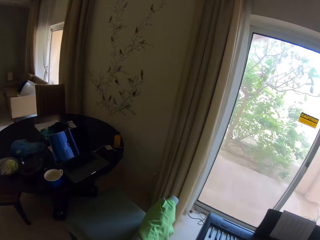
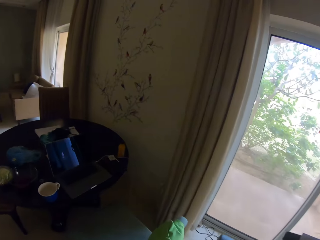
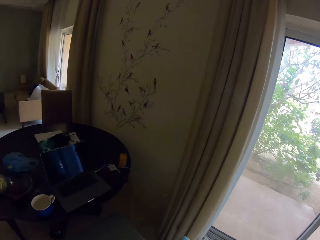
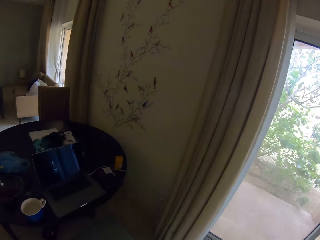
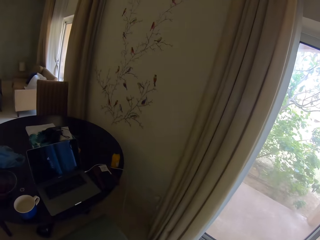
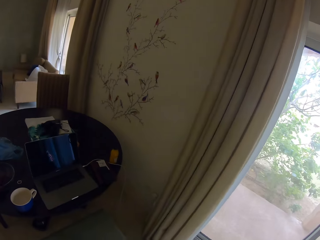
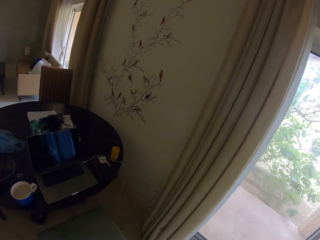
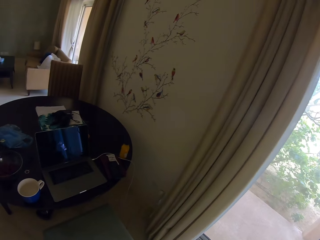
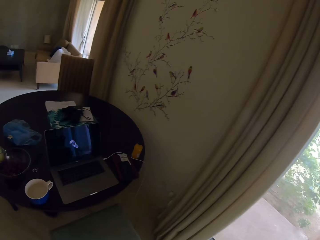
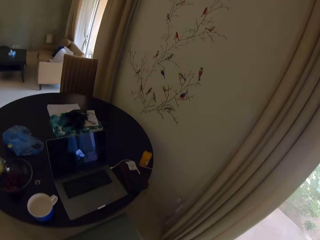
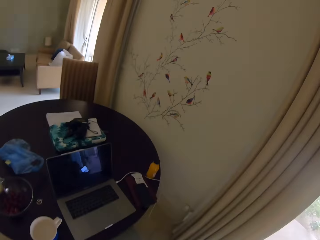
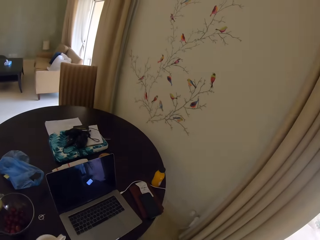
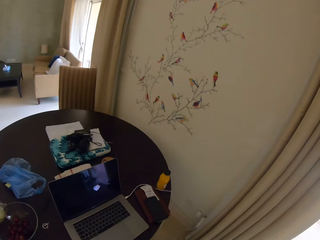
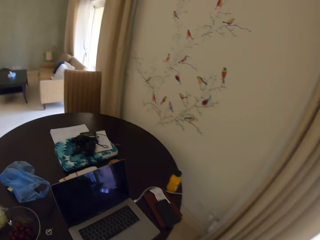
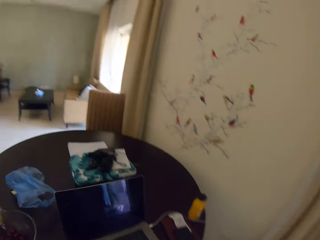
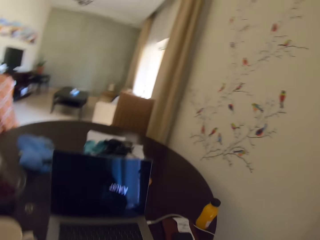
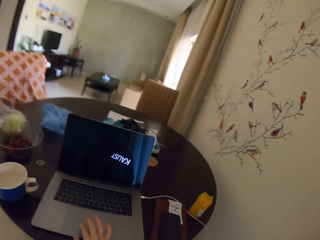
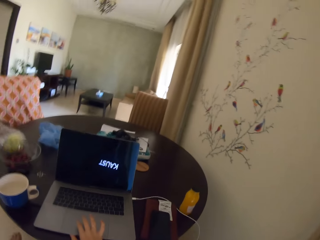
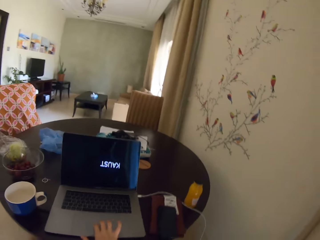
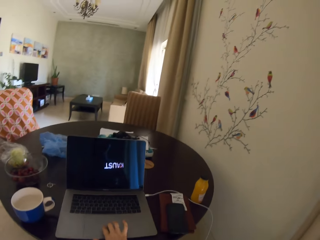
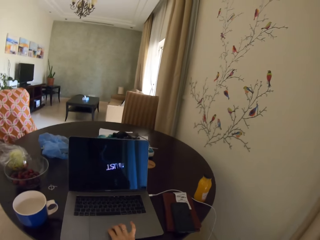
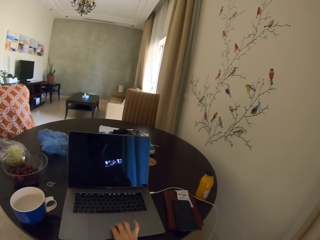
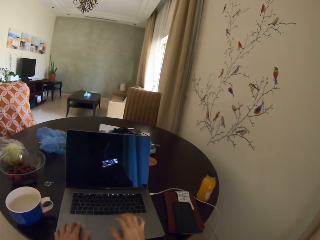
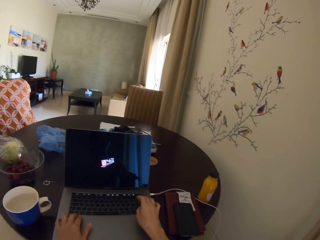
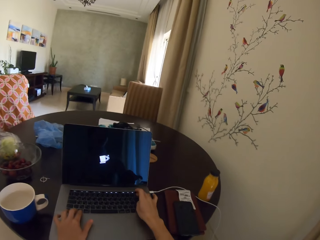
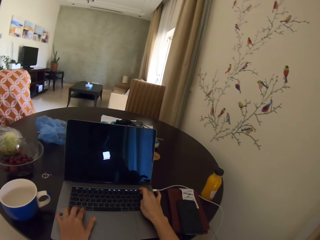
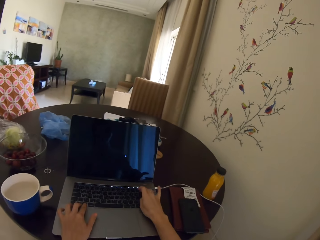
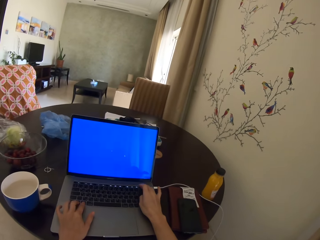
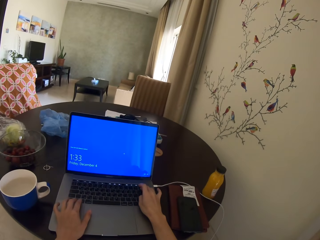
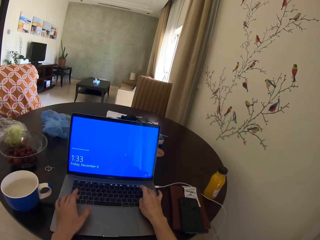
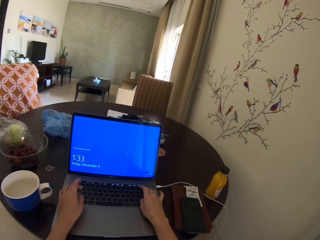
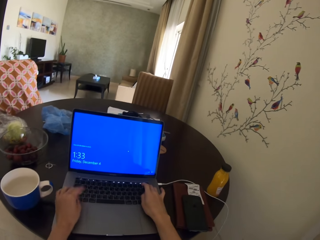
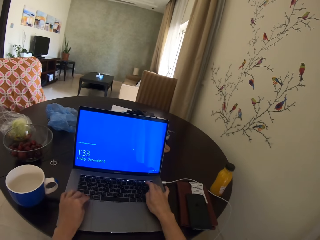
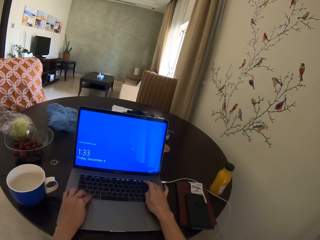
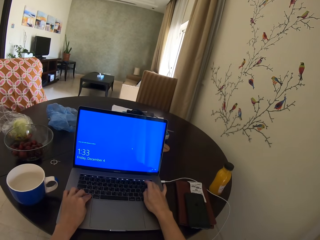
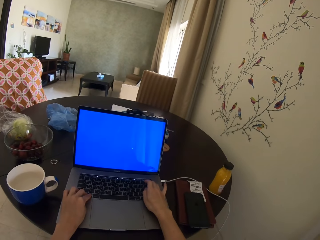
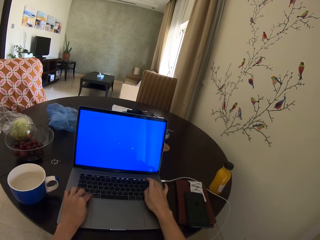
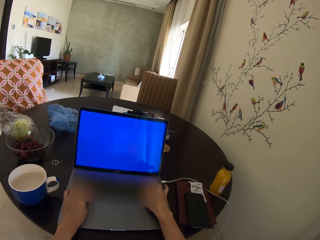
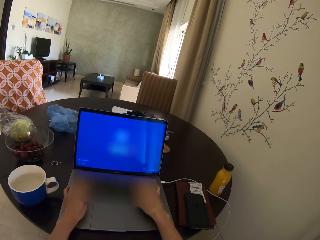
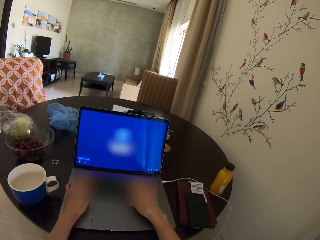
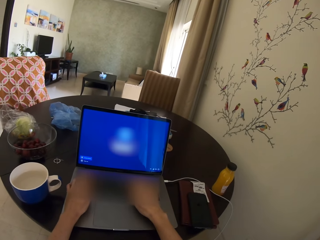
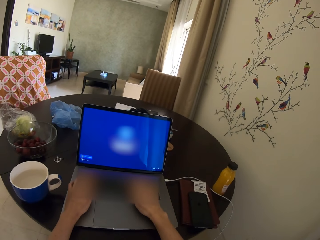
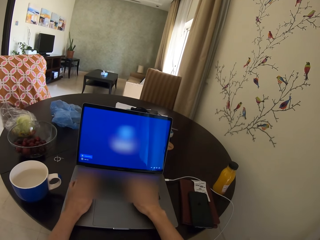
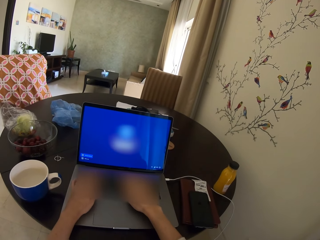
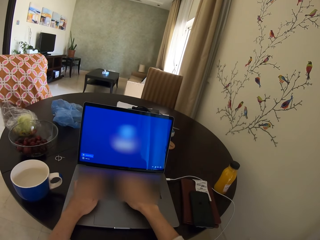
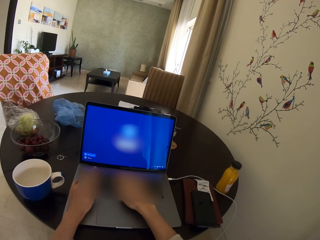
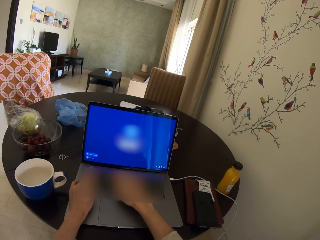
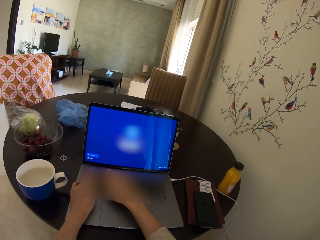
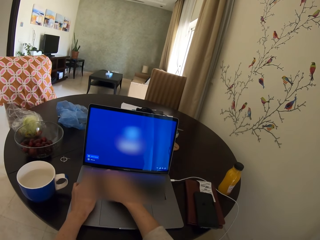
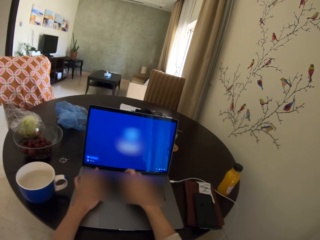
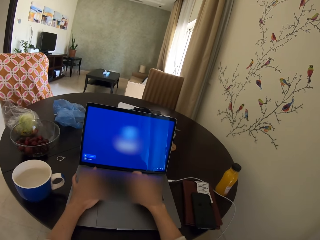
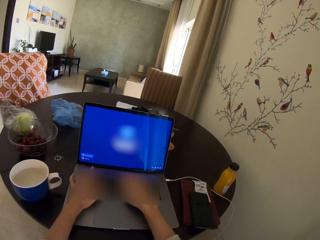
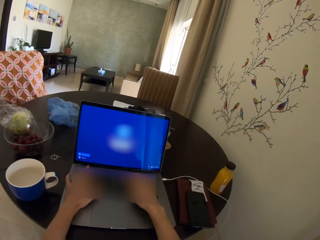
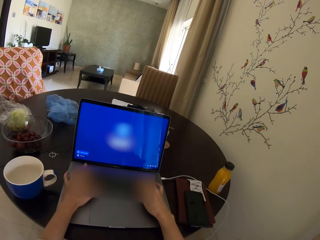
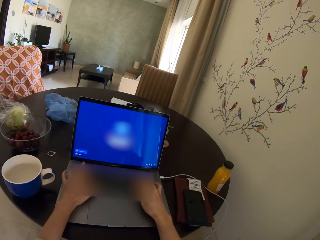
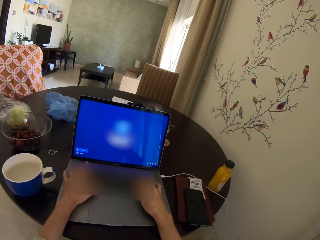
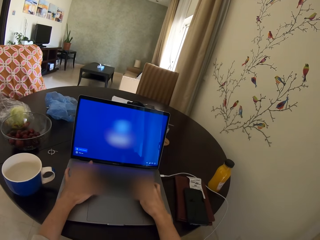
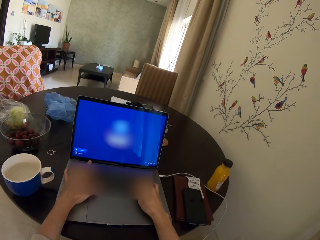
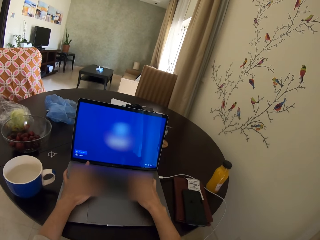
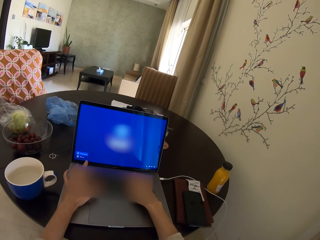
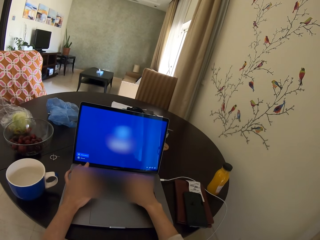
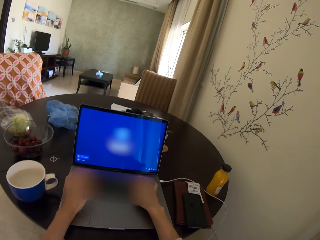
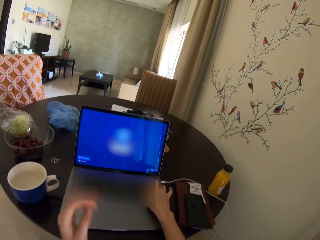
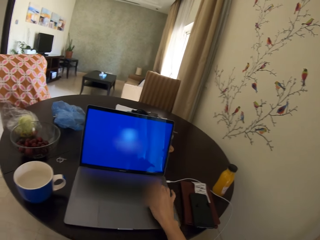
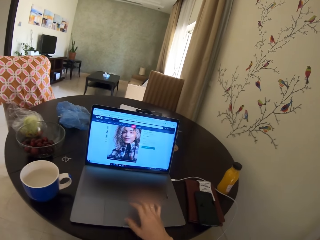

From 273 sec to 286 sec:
The camera wearer walks to the table. They sit on the chair. They switch on the laptop. They use the laptop on the table. They type on the keyboard.

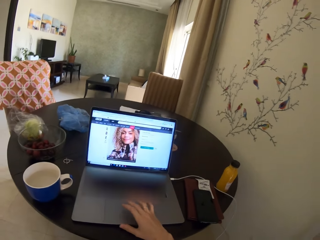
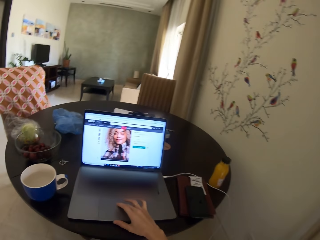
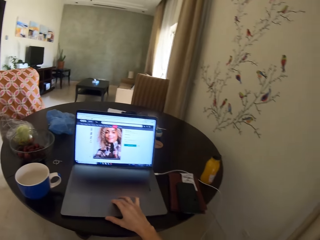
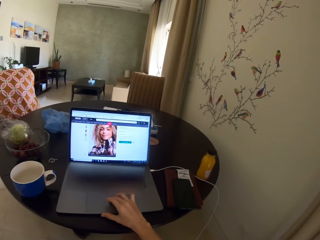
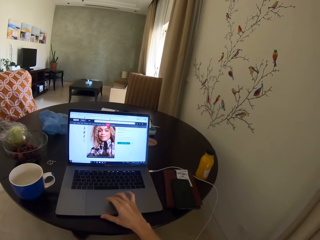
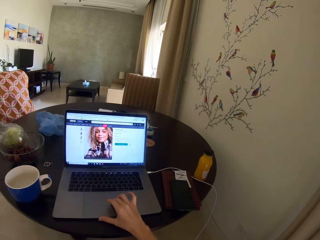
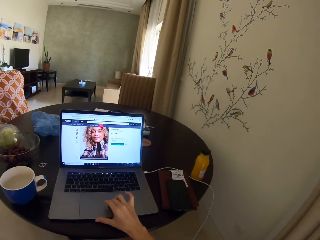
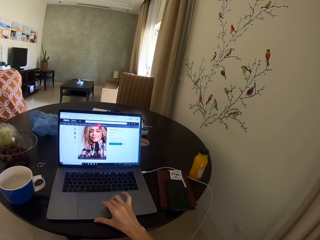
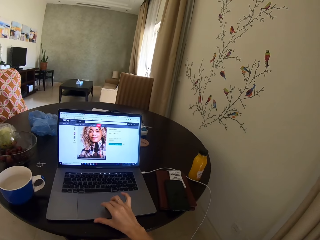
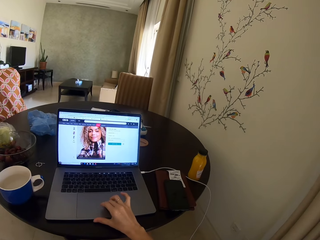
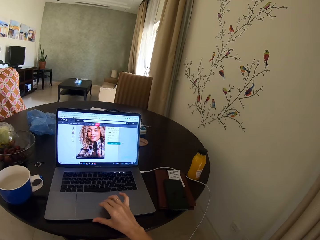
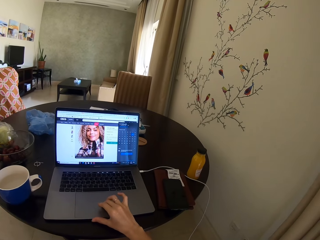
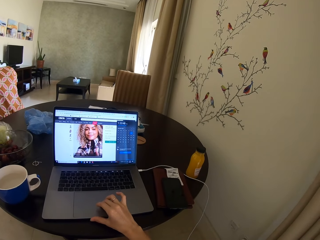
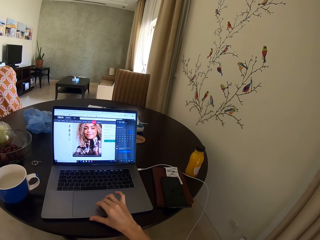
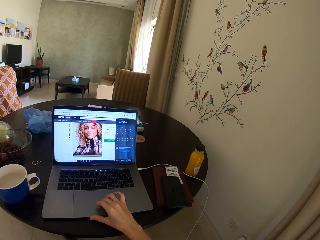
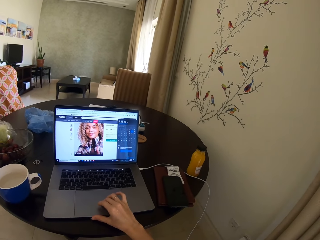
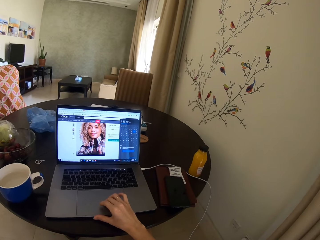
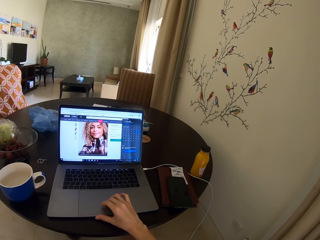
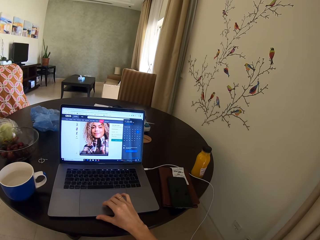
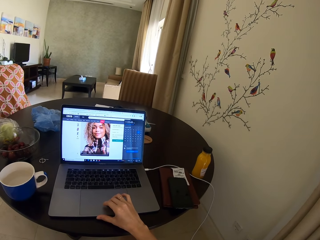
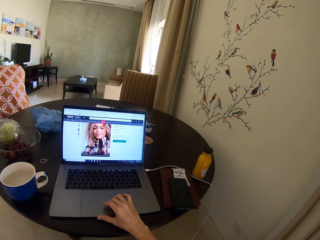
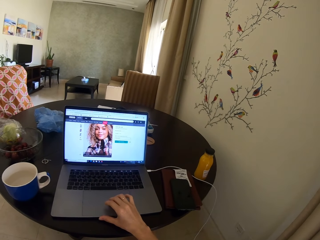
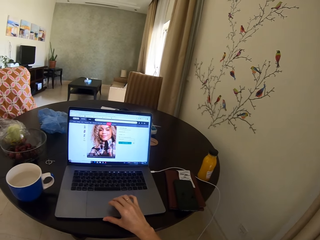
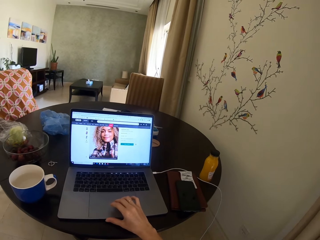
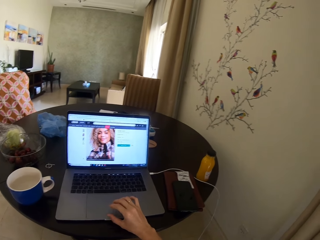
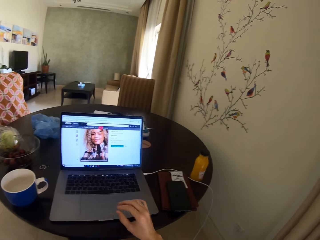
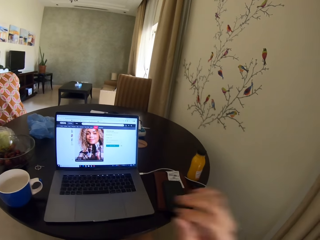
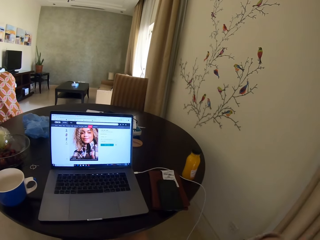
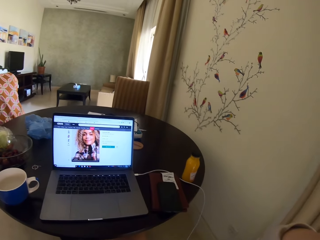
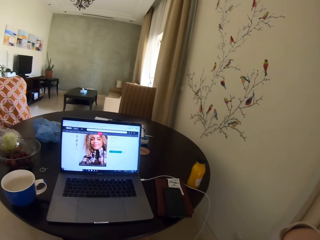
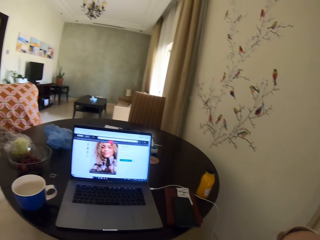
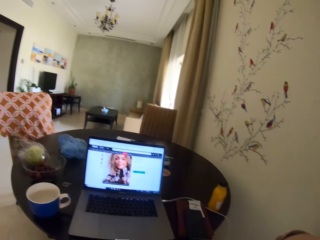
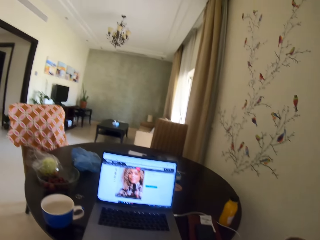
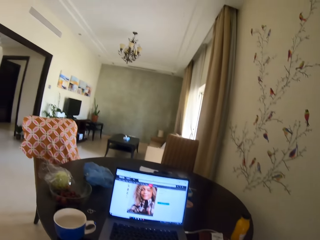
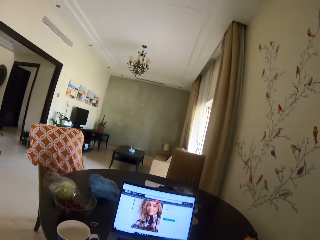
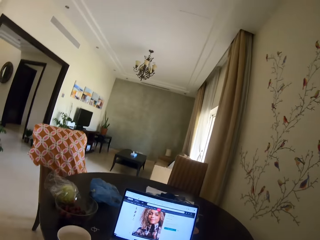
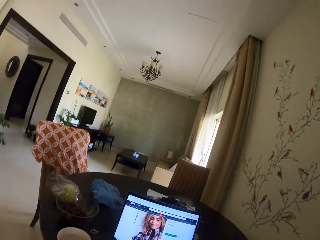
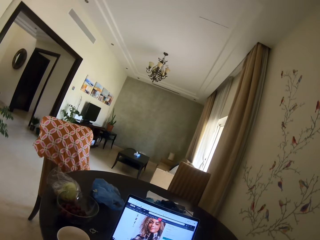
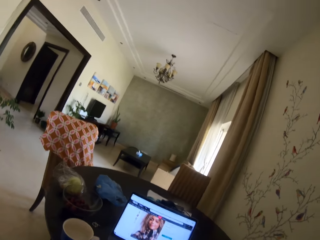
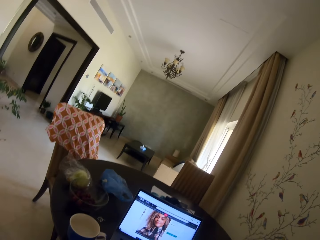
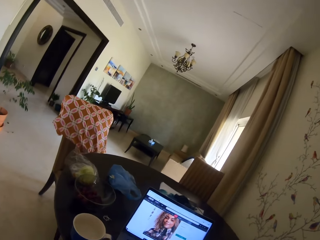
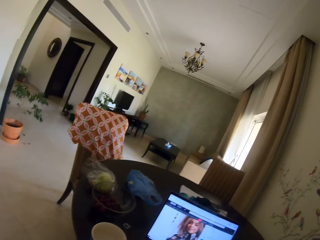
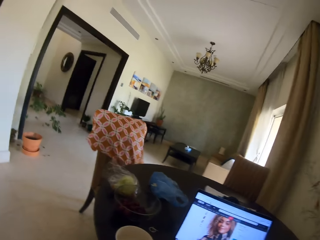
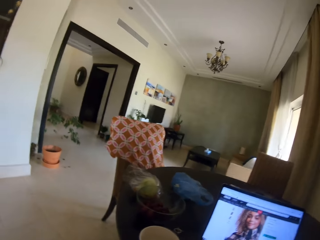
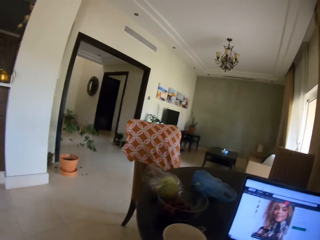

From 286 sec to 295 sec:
The camera wearer raises her hands on her head.
